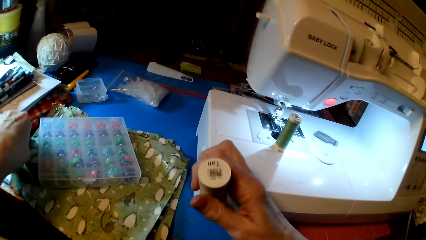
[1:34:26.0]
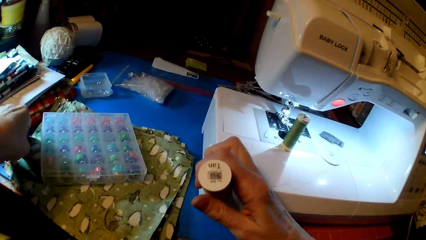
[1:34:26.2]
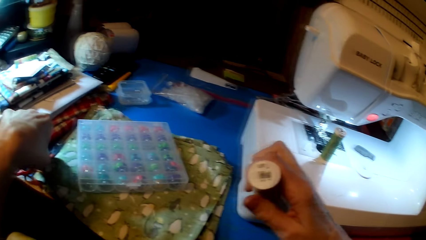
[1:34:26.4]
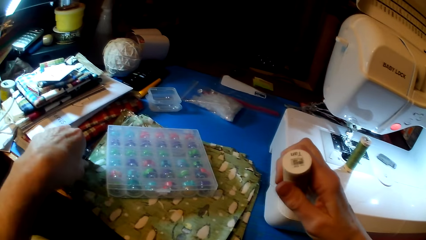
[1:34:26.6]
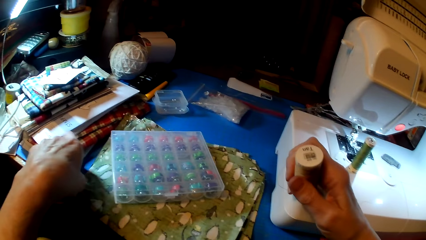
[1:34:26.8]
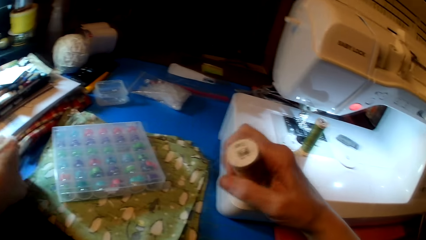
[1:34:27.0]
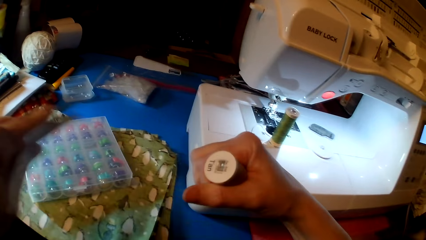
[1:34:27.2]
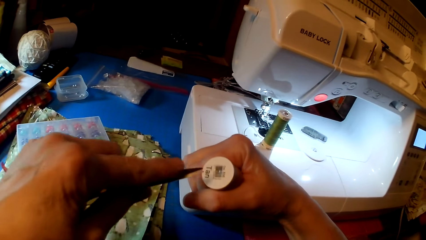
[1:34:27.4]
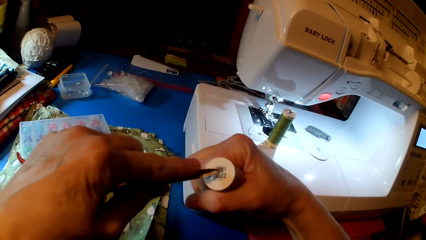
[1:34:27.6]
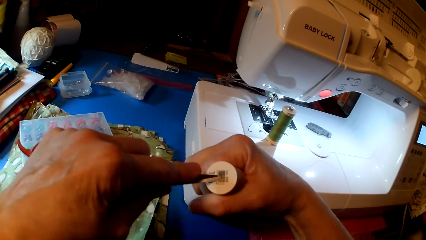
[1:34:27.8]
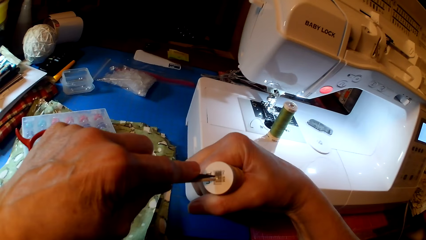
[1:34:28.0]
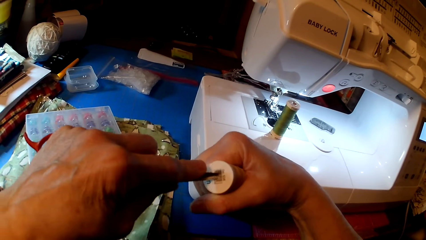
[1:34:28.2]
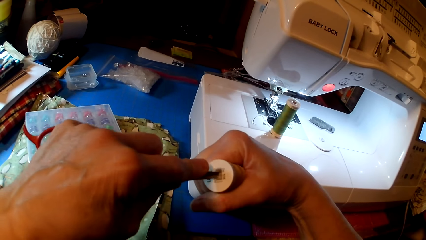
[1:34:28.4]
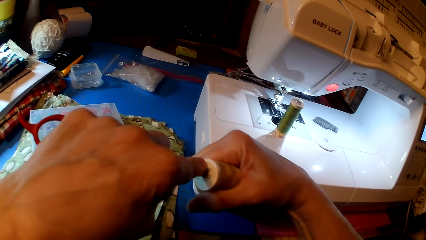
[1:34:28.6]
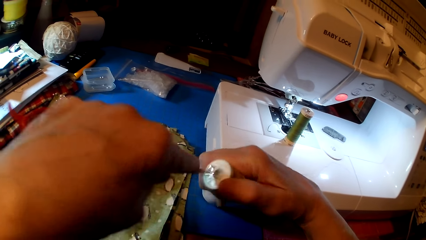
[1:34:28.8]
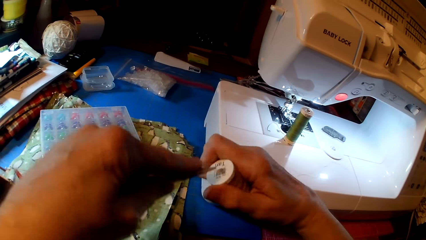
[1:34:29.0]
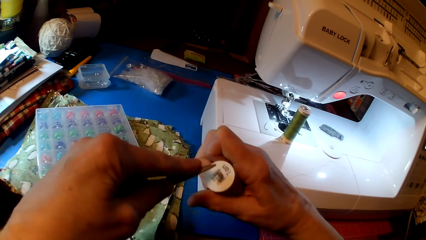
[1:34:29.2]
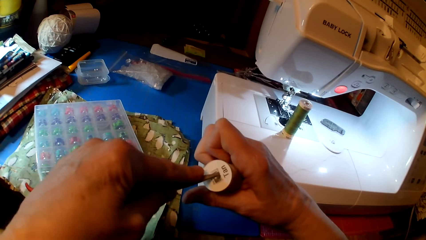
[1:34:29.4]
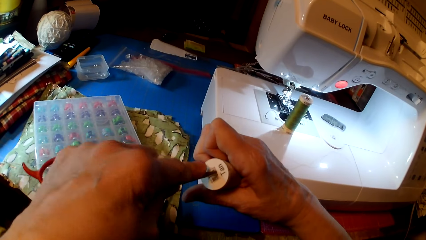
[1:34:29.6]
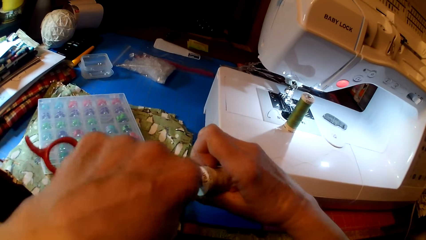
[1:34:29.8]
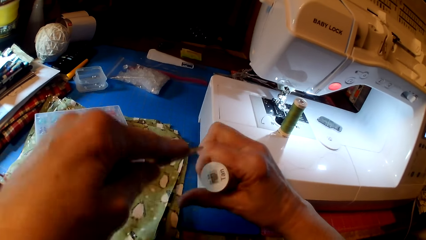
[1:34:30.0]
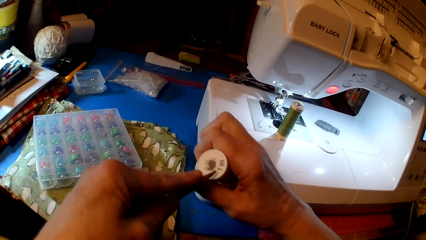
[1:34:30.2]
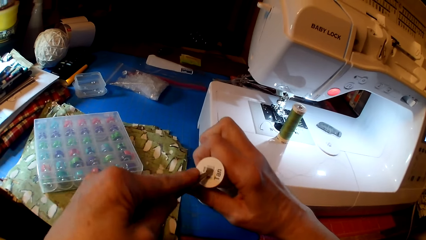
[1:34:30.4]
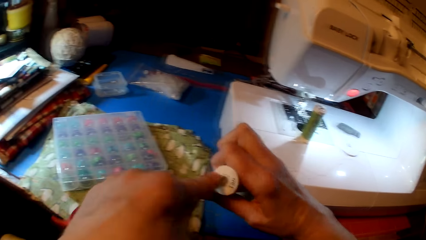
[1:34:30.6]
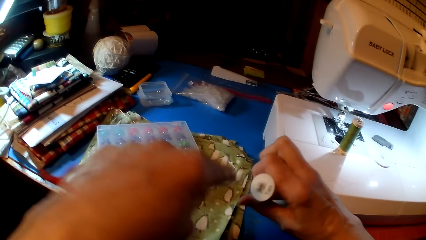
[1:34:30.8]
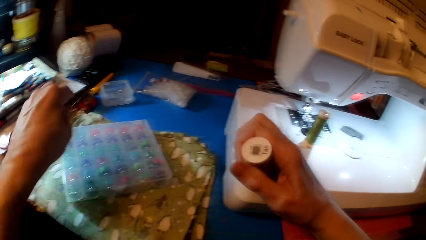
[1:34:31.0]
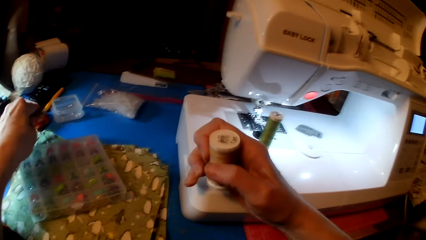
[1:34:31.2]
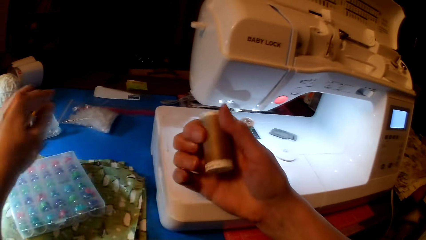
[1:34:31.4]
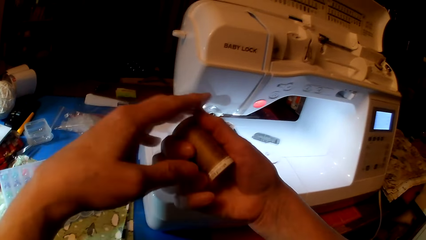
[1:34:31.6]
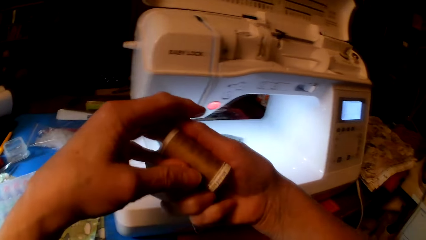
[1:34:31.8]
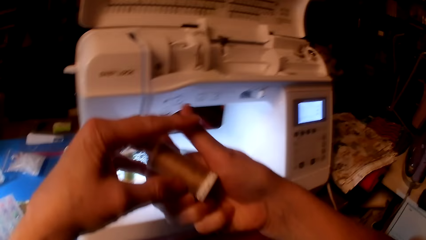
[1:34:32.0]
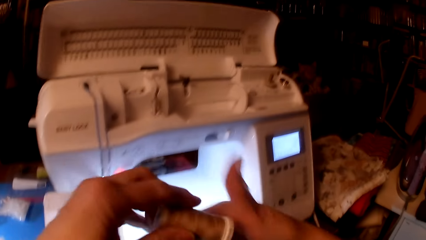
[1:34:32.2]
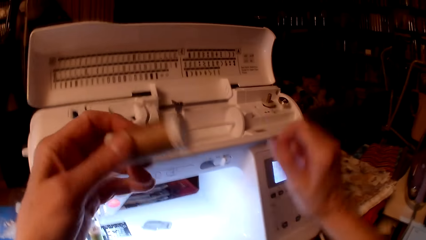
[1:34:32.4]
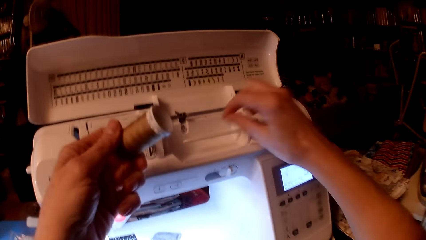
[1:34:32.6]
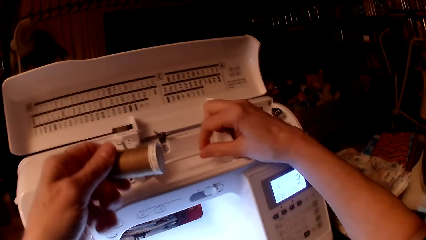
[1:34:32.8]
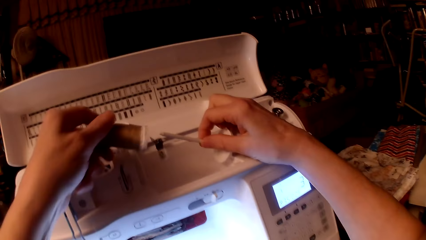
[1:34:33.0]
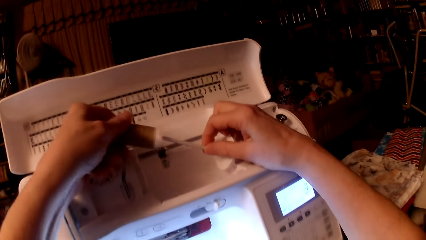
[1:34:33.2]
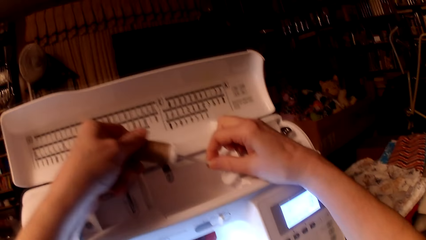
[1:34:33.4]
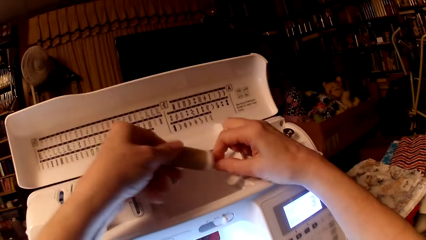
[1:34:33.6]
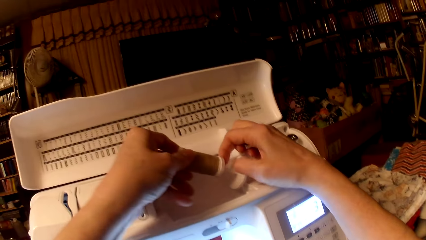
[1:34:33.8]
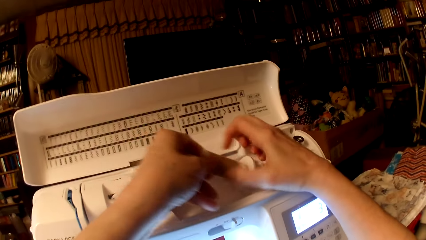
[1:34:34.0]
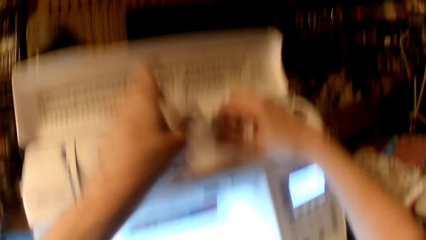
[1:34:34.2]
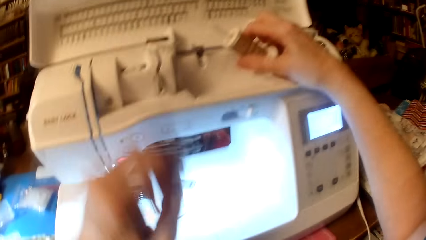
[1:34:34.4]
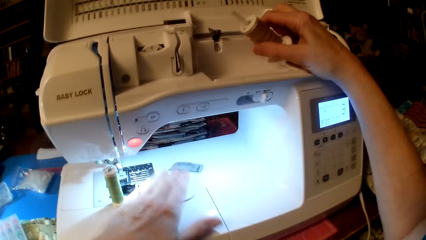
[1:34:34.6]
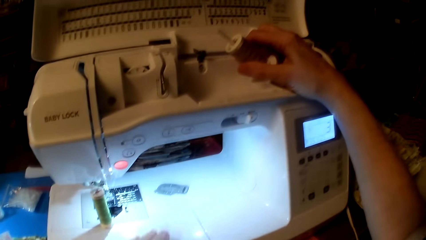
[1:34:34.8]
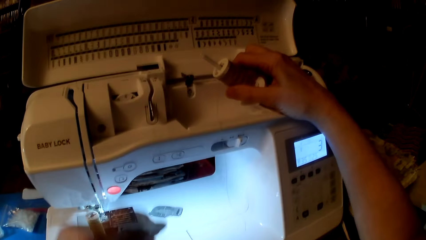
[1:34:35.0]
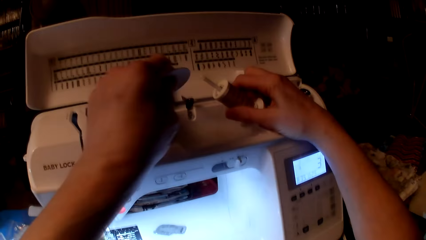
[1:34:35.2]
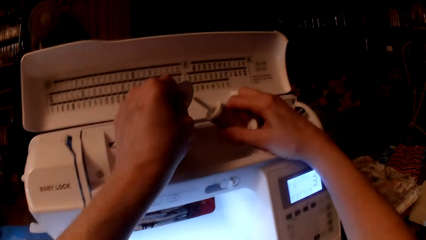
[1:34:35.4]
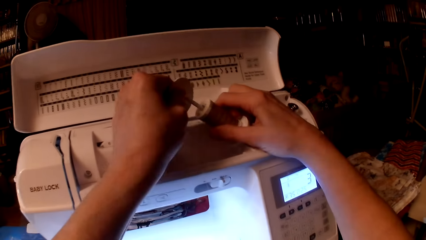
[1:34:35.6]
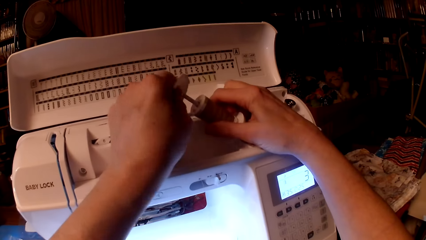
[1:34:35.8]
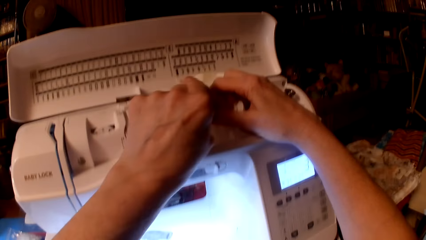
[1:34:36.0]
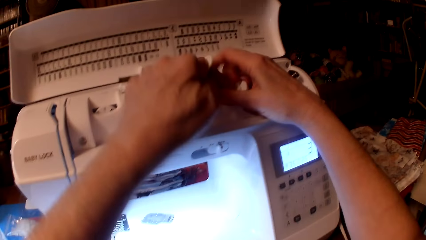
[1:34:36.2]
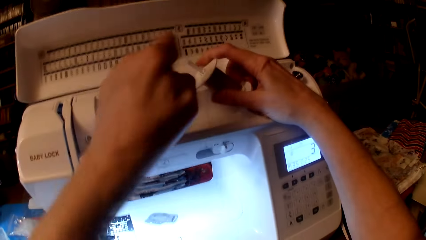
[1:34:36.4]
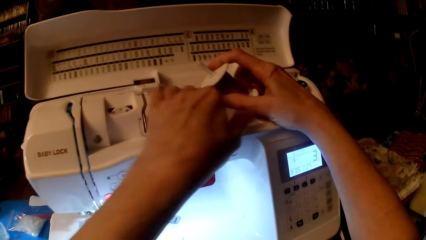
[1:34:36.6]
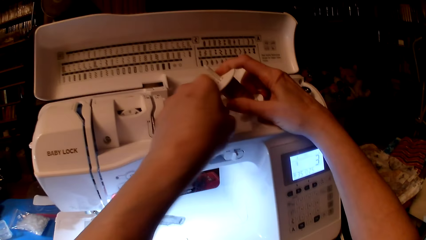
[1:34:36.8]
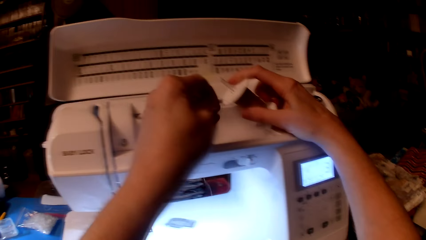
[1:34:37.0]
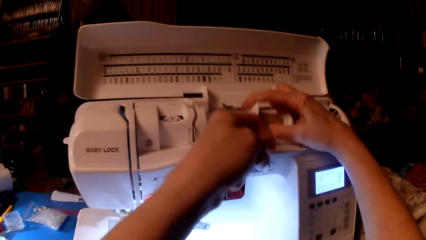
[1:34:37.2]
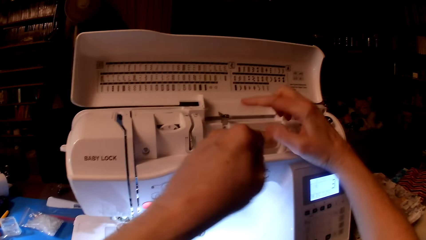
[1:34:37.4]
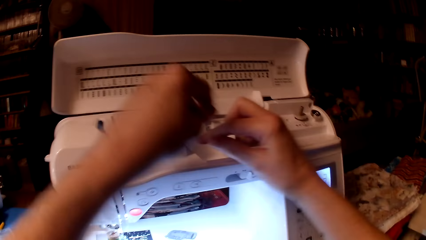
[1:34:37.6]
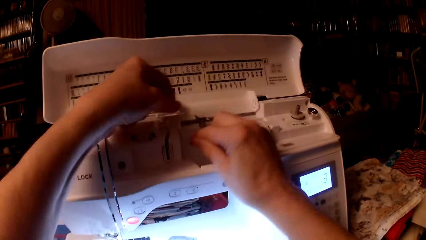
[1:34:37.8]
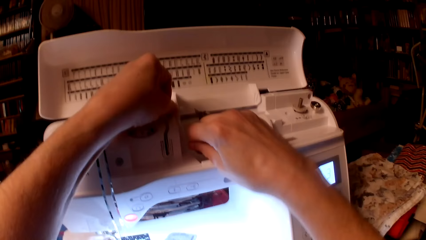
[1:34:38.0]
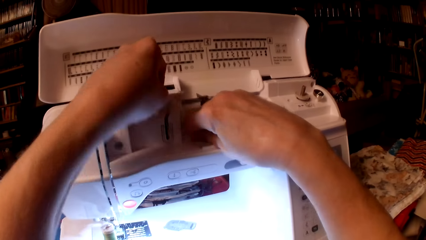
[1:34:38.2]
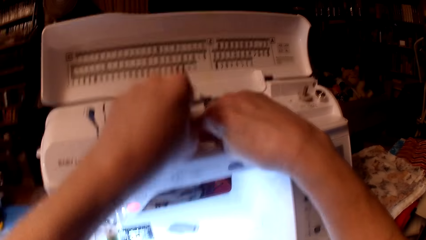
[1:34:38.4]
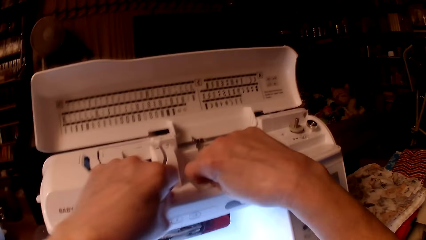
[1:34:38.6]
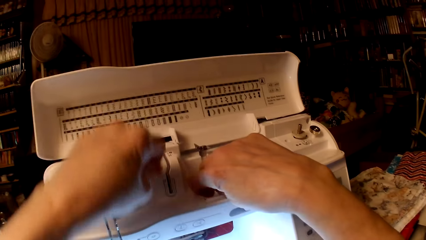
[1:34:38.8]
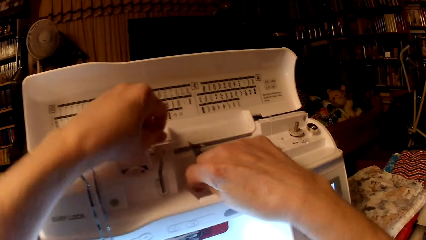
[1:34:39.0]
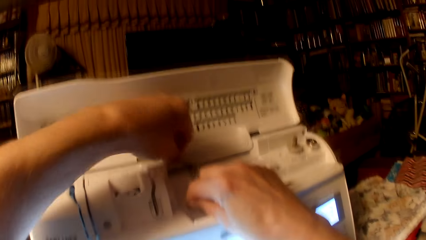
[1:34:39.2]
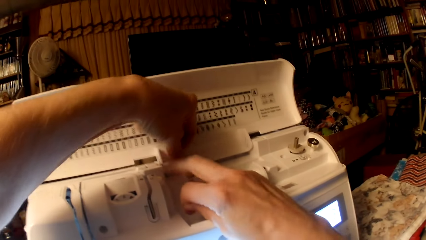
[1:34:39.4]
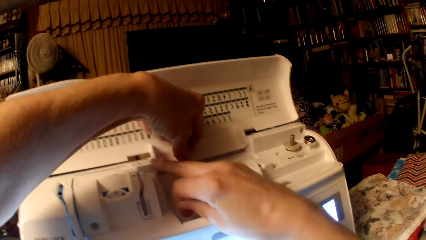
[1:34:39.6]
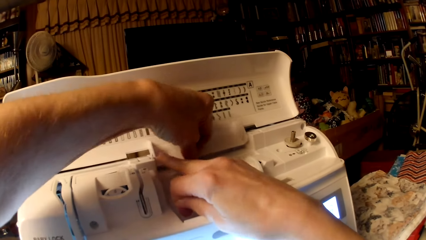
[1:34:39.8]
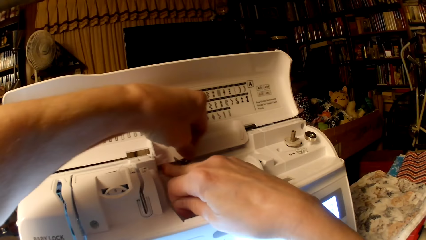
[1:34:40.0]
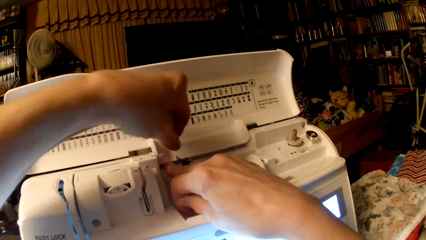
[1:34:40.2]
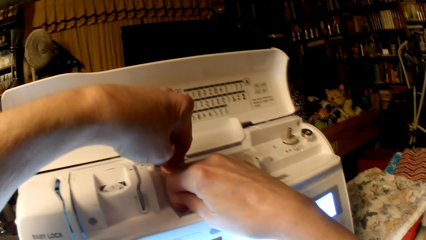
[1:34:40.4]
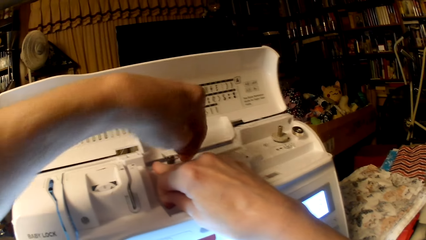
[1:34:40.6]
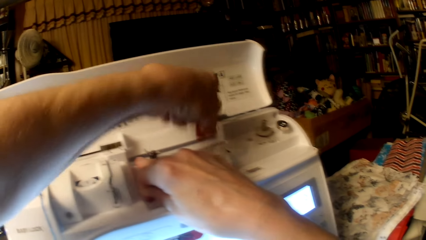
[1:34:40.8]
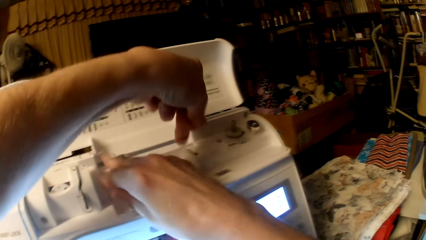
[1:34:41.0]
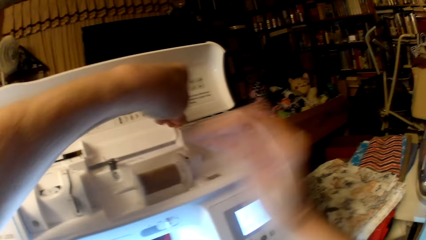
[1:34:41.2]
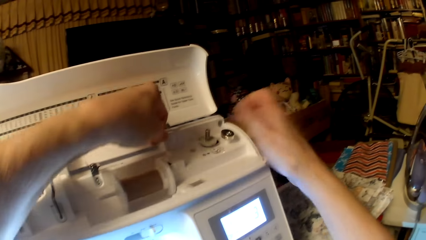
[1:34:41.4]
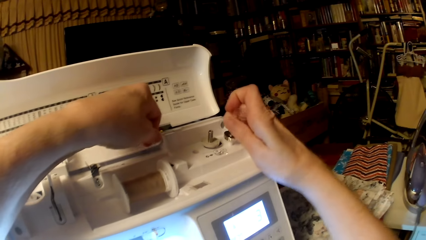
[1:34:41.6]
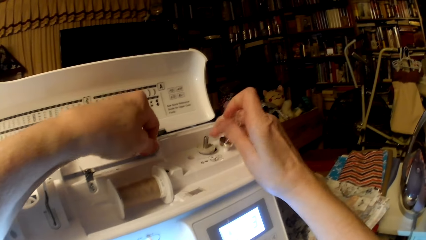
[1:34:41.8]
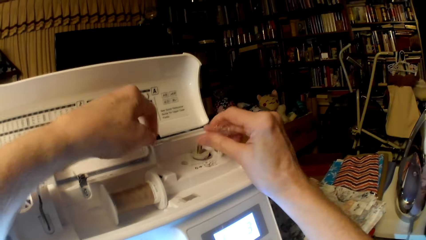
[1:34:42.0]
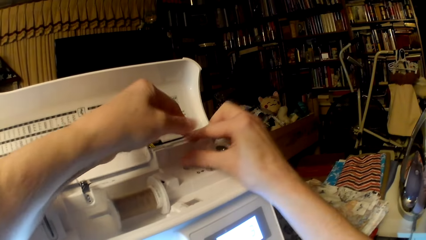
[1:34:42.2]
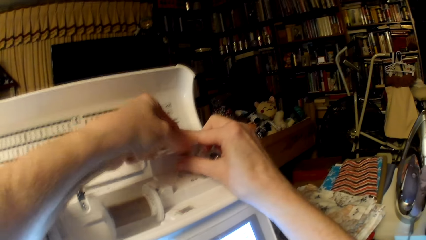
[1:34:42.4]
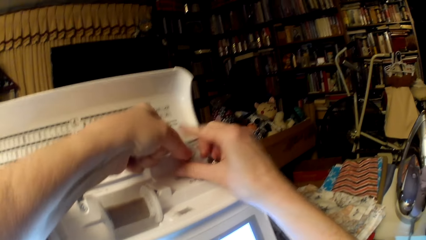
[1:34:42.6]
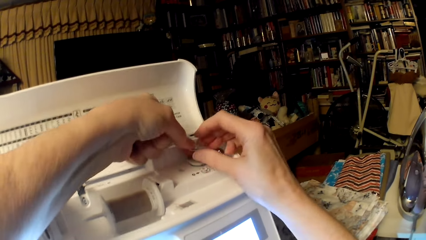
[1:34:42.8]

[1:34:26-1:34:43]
The camera wearer picks scissors. They cut the plastic spool's thread. They drop the scissors. They hold a thread. They put the thread in the thread holder. They hold a thread.
